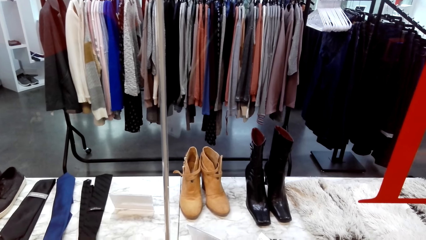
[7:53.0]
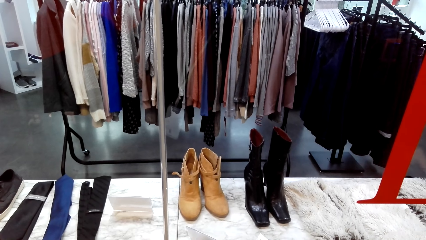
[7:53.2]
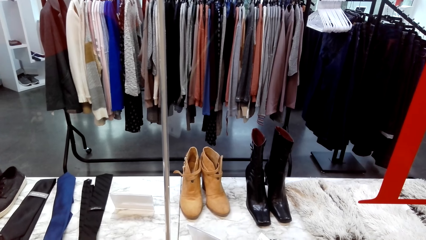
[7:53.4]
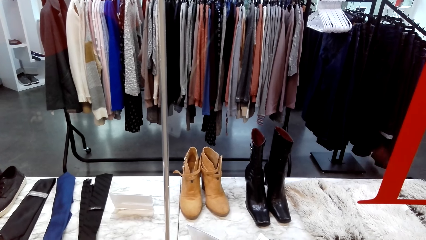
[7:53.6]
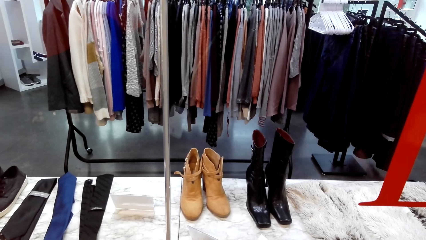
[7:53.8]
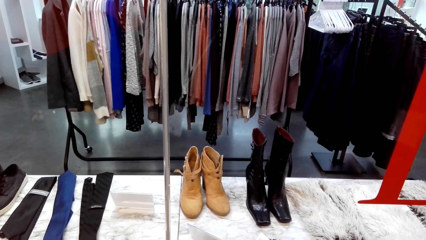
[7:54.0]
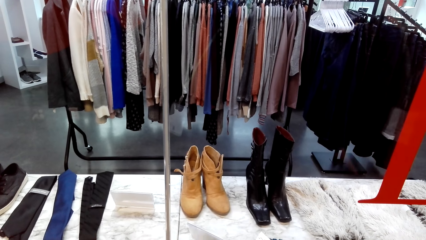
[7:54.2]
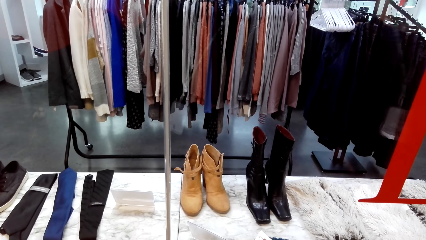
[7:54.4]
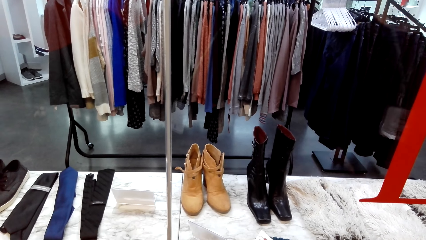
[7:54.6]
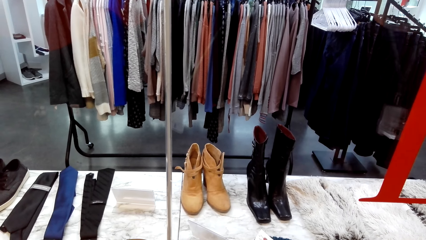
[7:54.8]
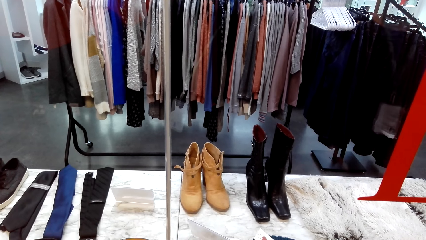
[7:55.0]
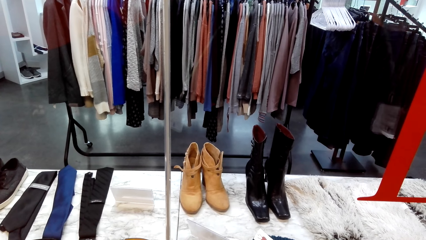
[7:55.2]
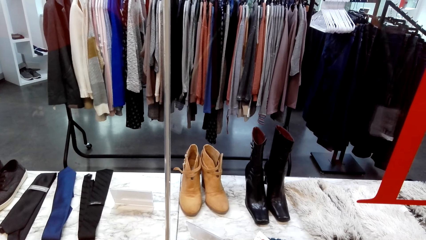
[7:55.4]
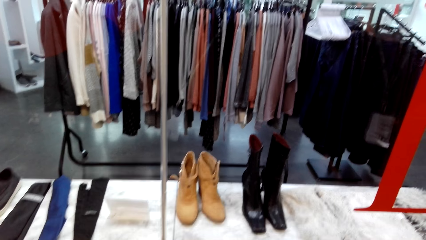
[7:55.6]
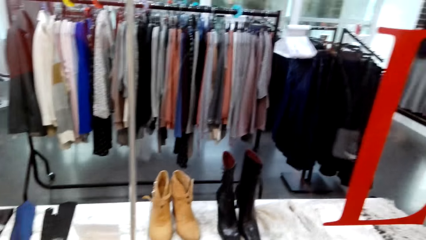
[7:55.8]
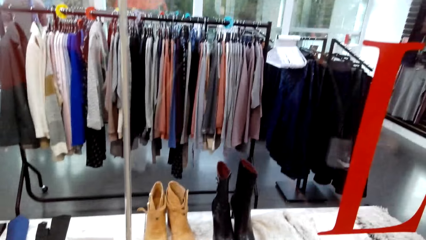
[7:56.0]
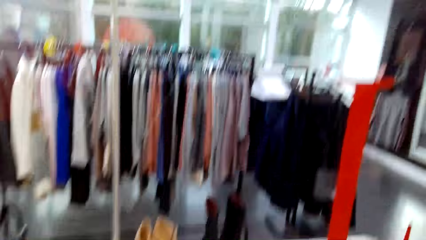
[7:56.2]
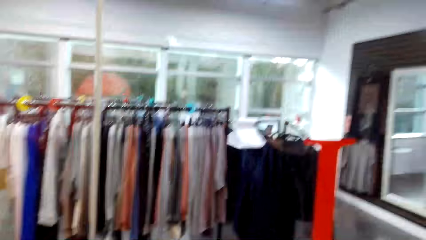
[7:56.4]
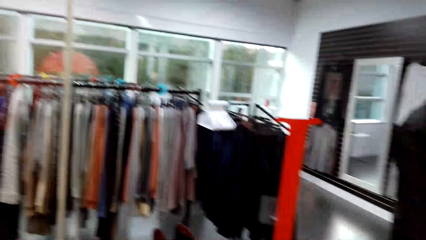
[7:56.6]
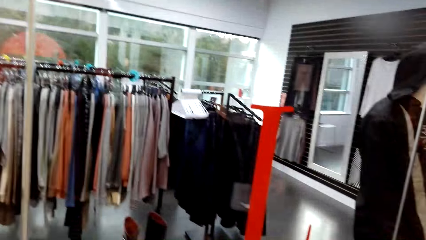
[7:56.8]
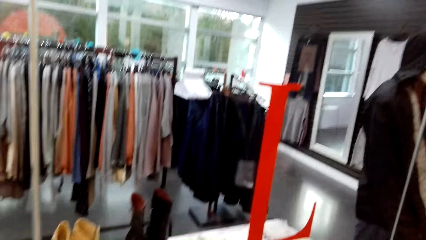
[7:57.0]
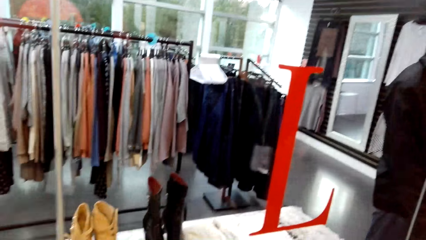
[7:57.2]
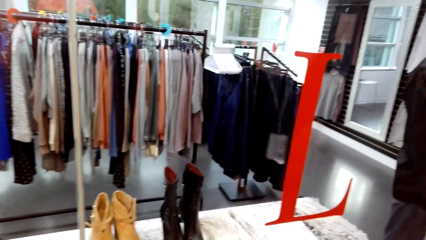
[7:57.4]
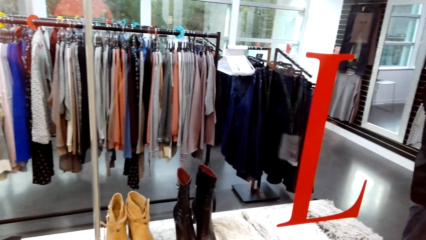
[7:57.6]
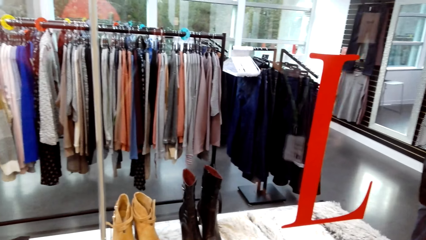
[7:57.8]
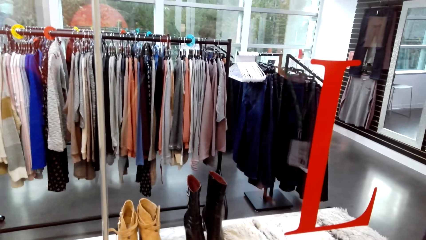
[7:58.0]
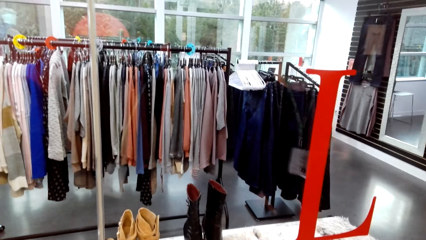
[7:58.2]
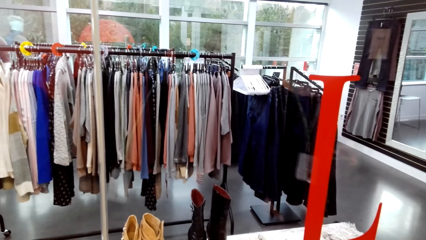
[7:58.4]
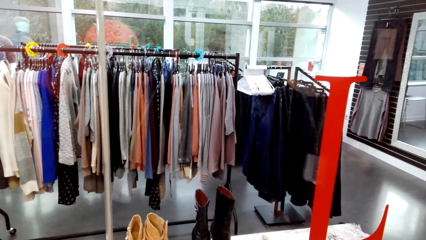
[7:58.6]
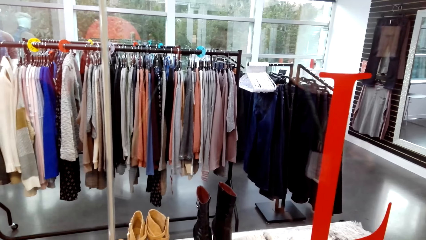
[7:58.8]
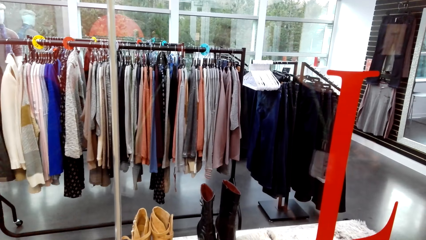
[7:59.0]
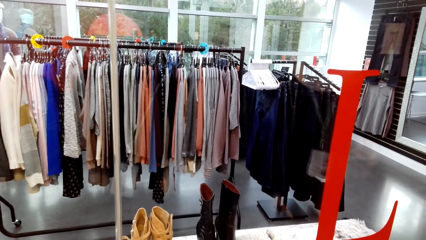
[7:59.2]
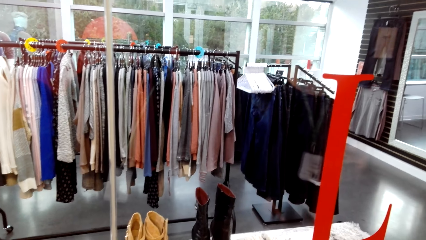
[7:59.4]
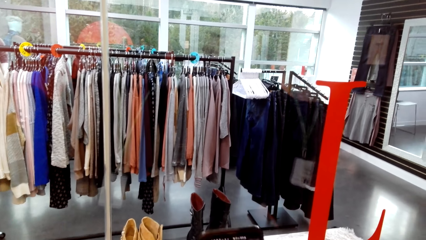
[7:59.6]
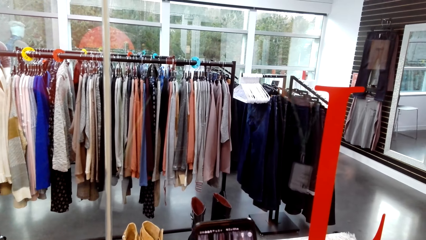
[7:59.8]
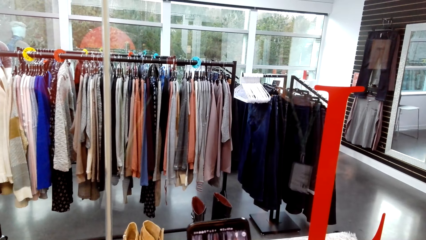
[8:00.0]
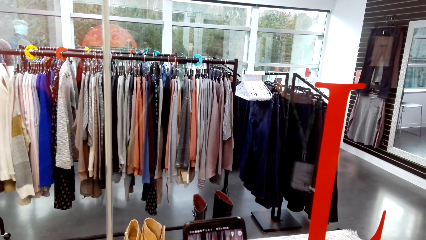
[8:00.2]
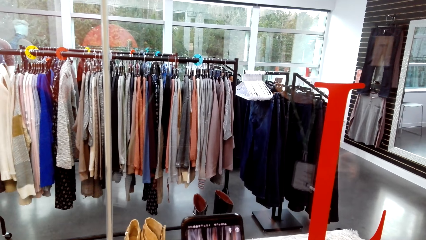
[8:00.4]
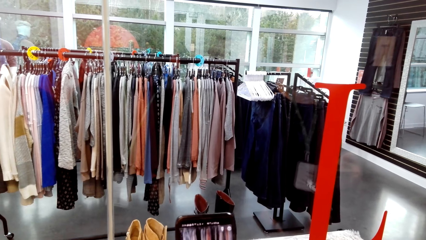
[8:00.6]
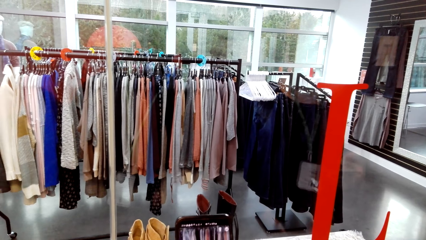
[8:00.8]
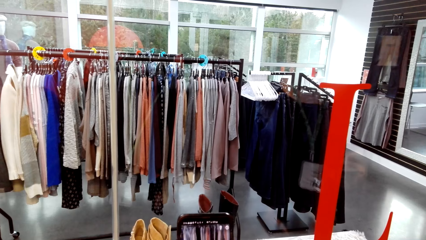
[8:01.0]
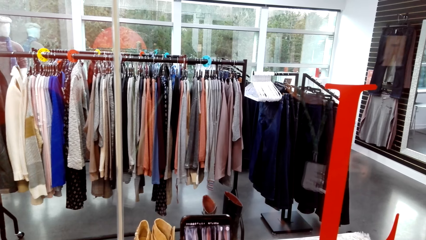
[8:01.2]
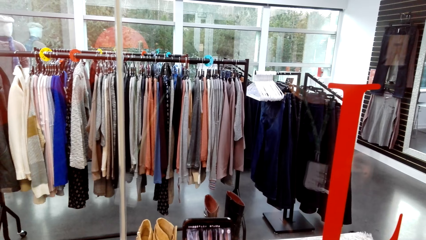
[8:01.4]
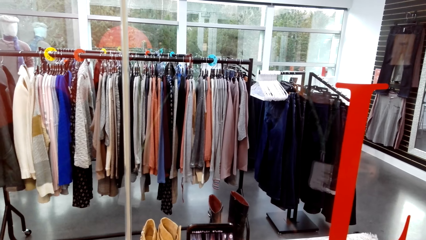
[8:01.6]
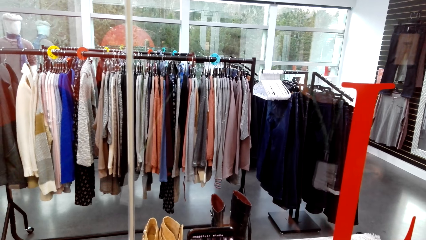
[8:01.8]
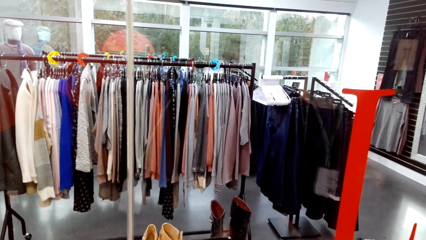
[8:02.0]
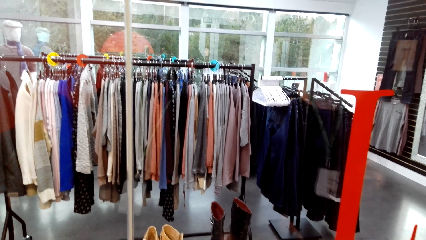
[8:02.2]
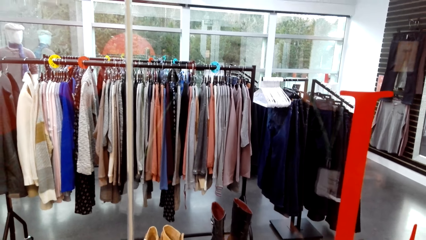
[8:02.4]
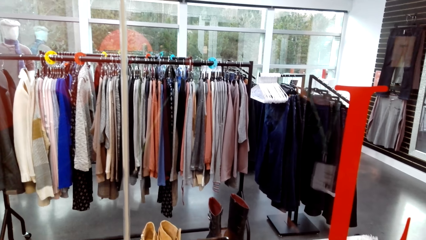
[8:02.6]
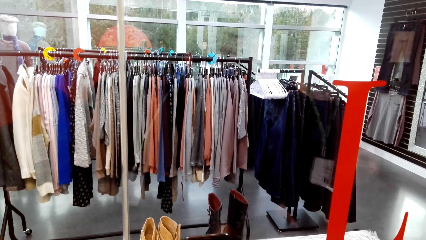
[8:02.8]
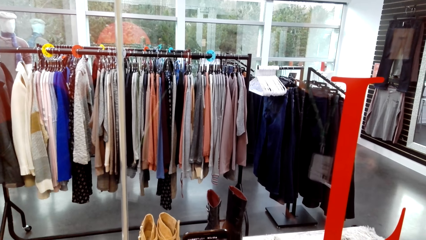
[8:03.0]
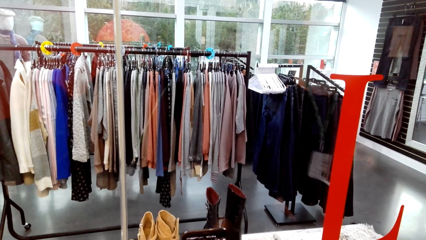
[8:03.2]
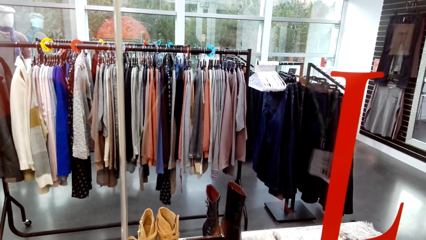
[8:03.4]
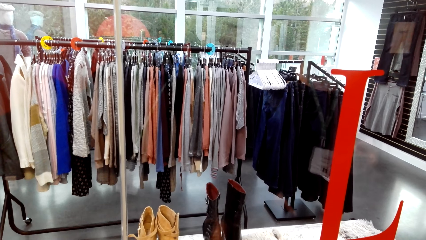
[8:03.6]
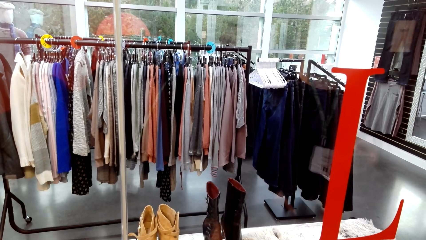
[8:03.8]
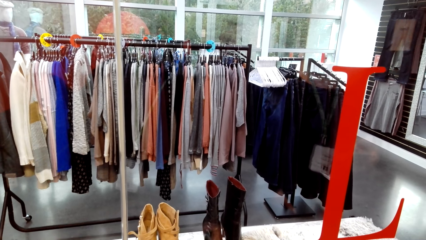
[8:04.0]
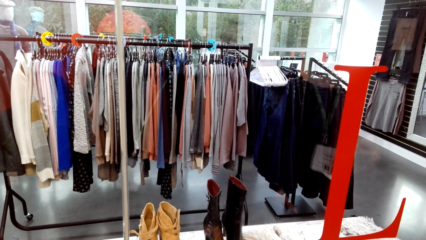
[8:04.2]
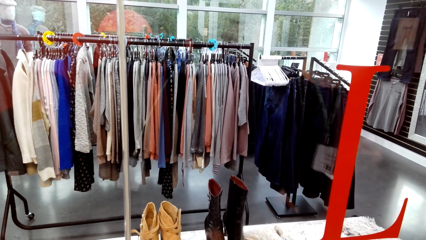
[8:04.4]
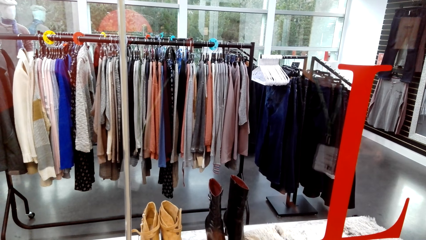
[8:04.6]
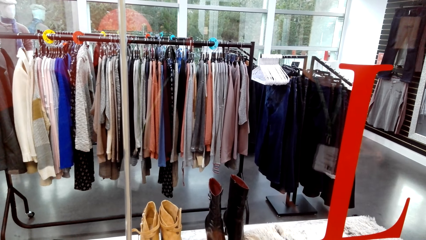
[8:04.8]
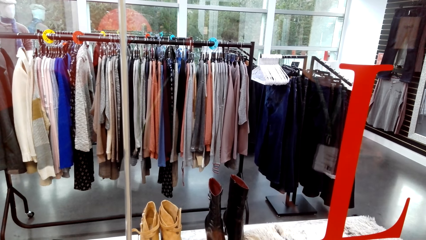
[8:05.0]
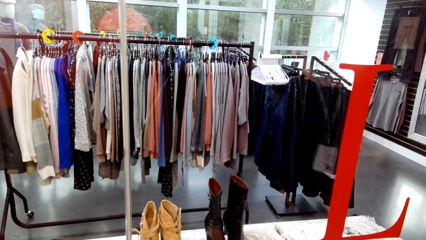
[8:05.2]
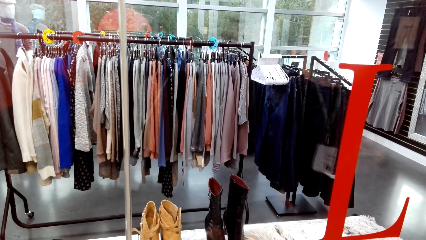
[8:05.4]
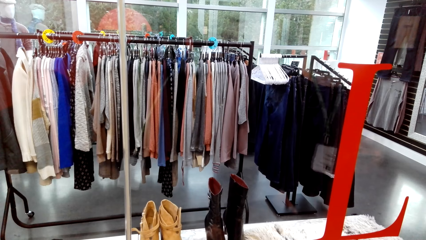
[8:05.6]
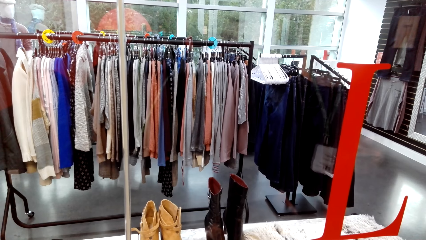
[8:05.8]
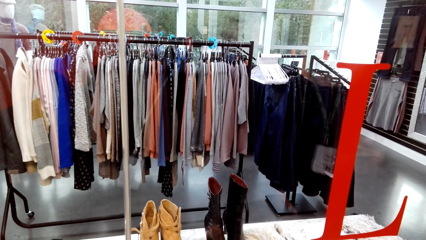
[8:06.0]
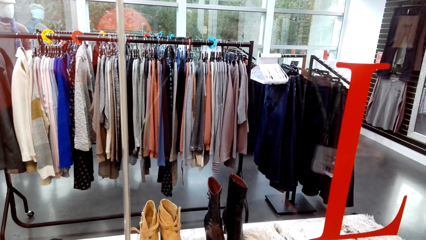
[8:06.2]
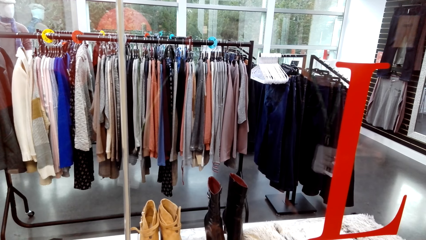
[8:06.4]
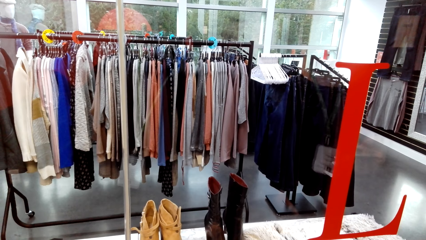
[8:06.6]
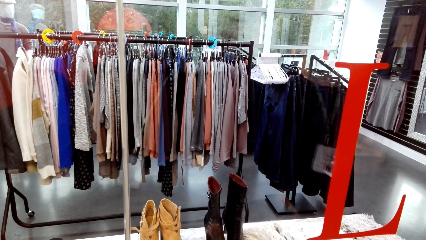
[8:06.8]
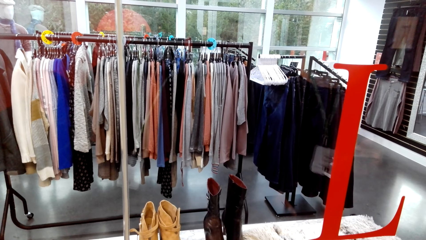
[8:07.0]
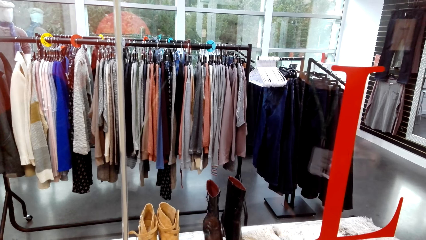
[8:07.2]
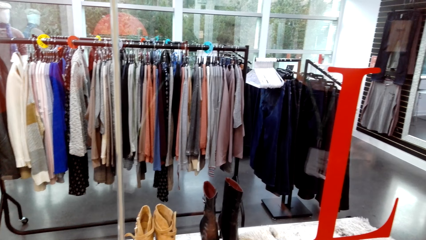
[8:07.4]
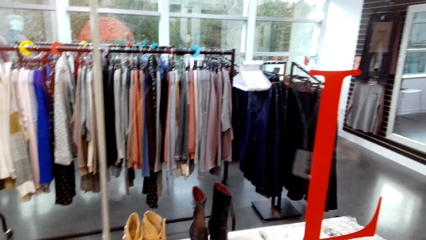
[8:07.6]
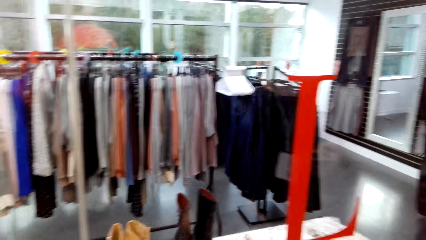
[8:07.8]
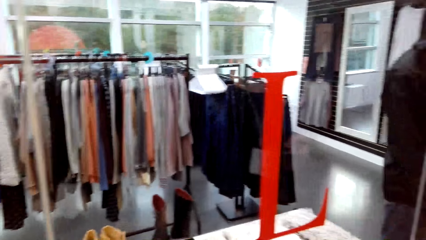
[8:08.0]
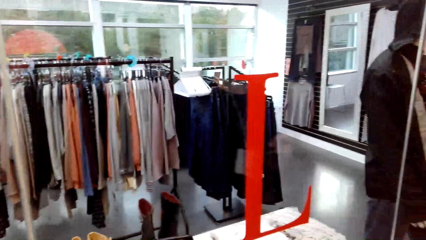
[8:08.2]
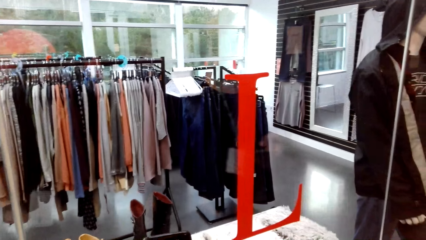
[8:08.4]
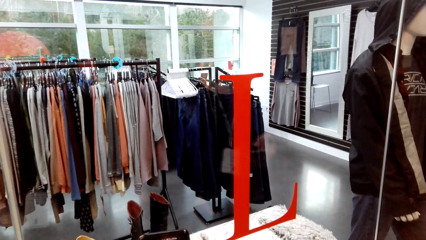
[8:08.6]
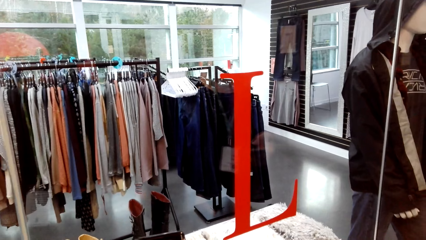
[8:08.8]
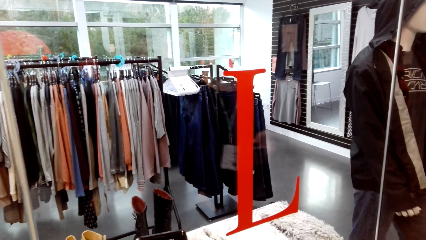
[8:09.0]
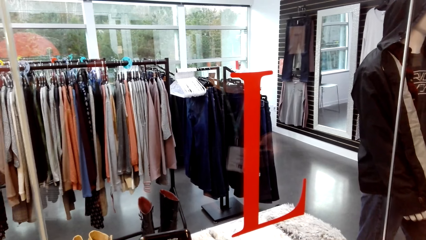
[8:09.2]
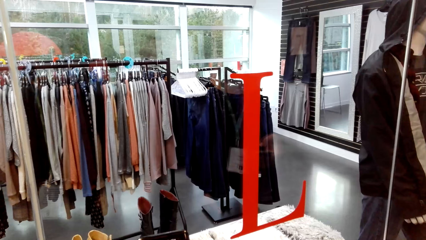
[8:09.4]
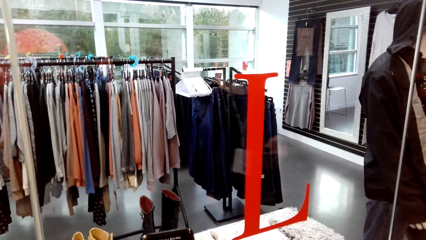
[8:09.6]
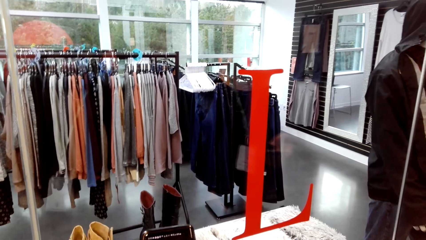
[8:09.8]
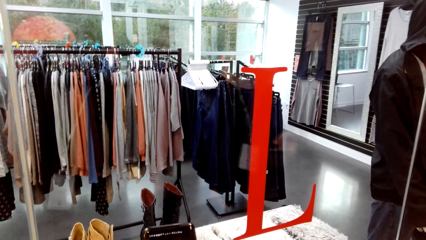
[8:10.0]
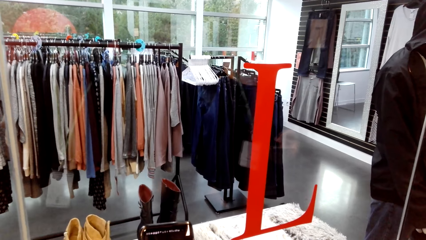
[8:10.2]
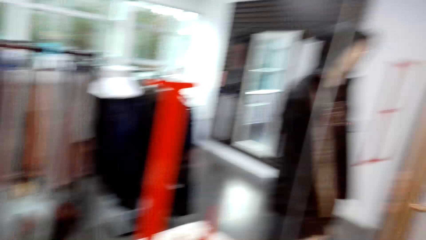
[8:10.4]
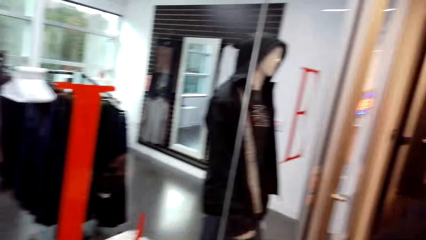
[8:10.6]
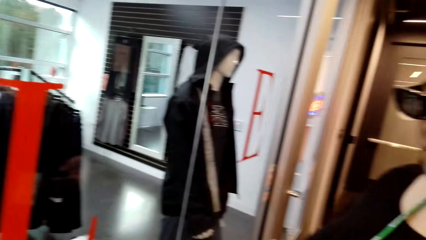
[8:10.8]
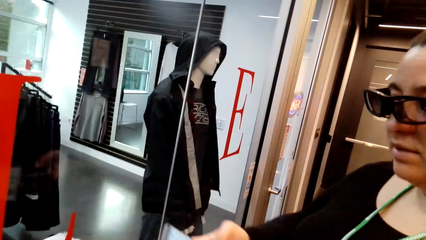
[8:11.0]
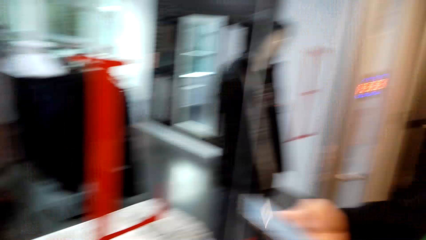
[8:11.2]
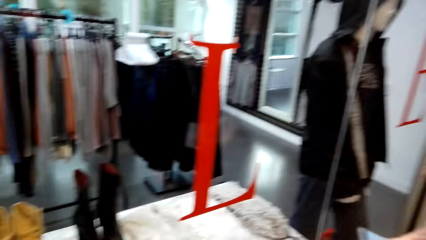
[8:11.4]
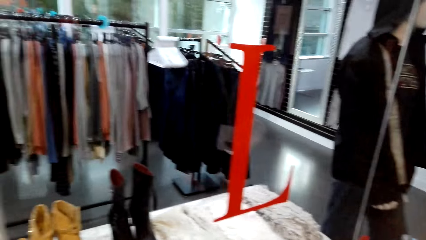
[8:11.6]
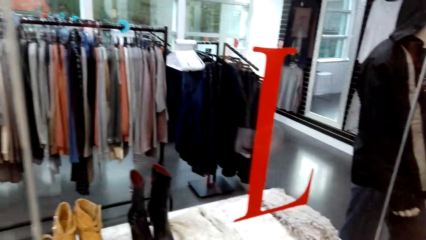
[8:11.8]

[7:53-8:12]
The camera wearer holds the phone. They look at the clothes.
